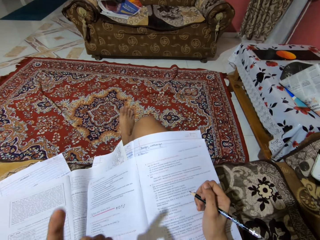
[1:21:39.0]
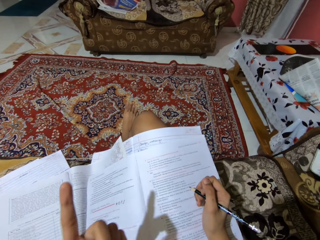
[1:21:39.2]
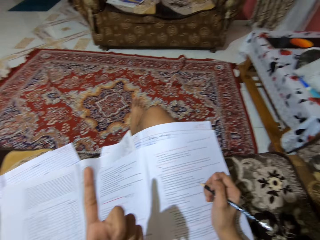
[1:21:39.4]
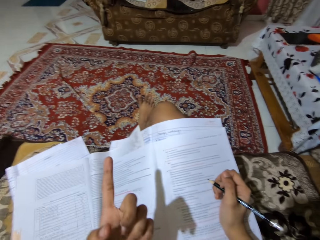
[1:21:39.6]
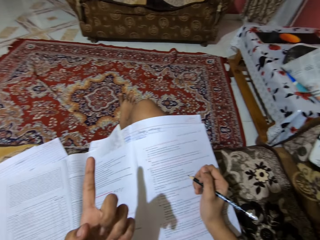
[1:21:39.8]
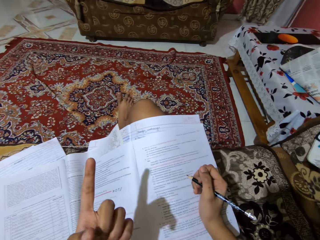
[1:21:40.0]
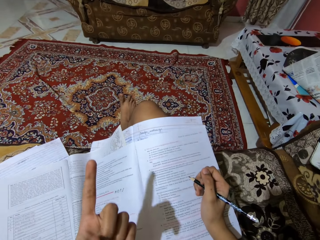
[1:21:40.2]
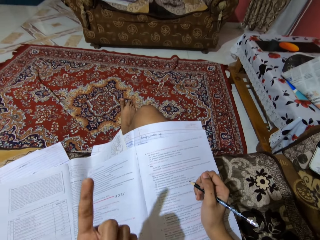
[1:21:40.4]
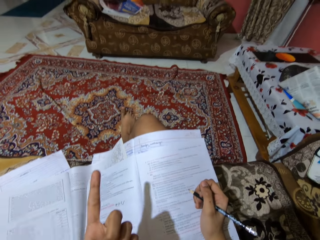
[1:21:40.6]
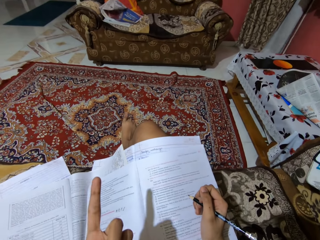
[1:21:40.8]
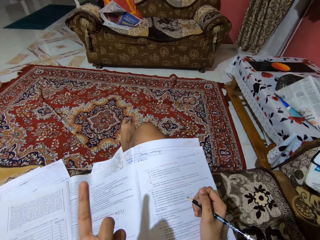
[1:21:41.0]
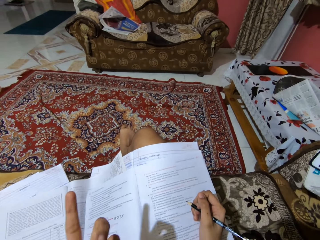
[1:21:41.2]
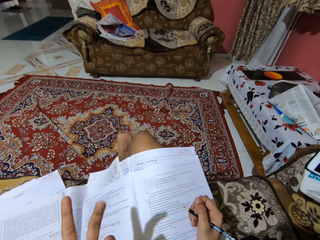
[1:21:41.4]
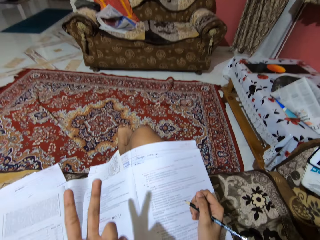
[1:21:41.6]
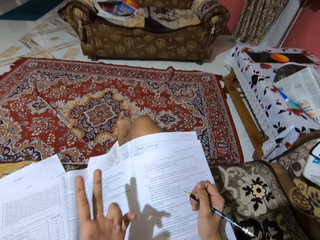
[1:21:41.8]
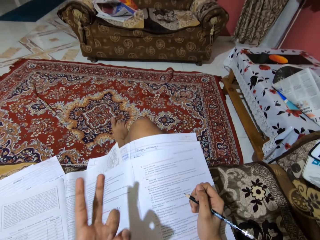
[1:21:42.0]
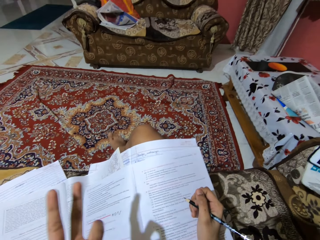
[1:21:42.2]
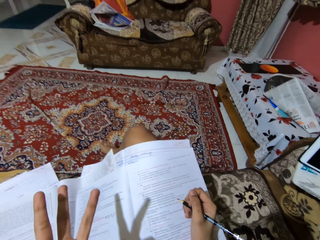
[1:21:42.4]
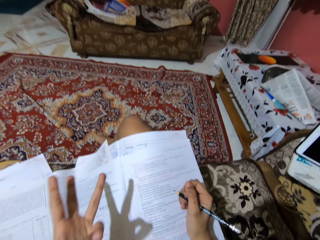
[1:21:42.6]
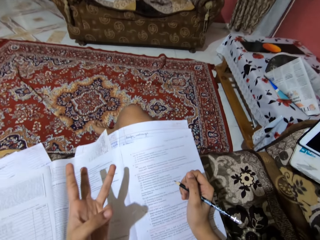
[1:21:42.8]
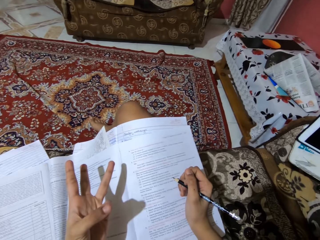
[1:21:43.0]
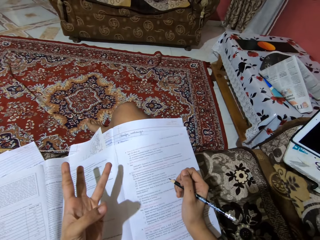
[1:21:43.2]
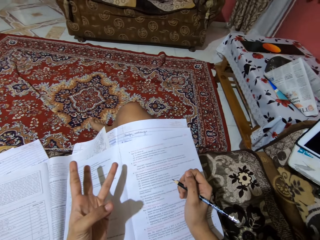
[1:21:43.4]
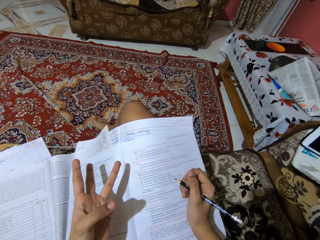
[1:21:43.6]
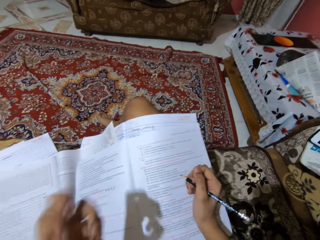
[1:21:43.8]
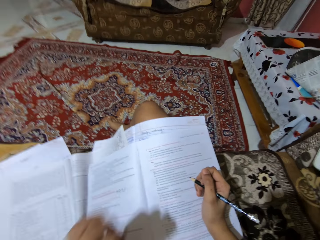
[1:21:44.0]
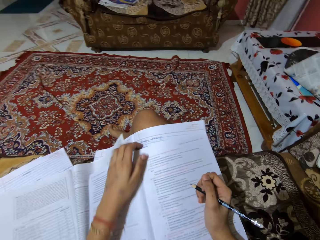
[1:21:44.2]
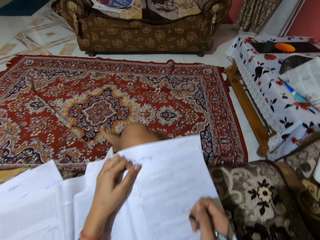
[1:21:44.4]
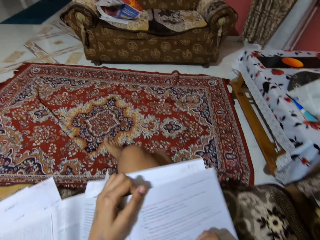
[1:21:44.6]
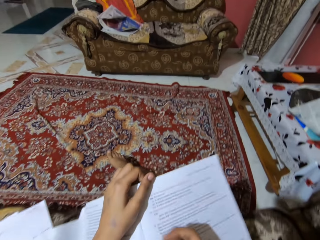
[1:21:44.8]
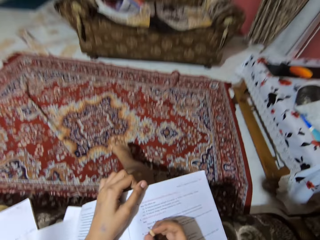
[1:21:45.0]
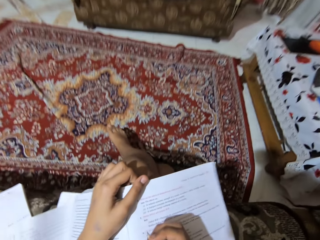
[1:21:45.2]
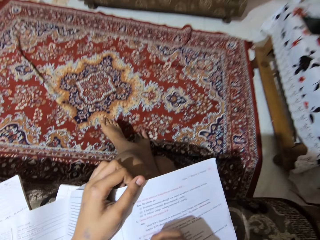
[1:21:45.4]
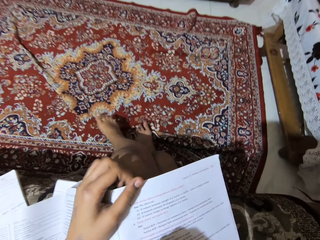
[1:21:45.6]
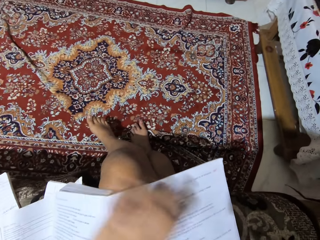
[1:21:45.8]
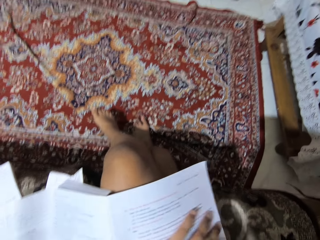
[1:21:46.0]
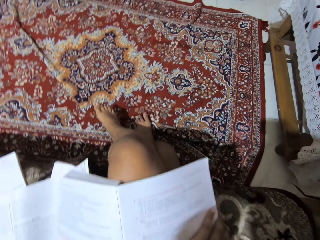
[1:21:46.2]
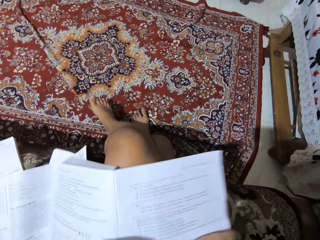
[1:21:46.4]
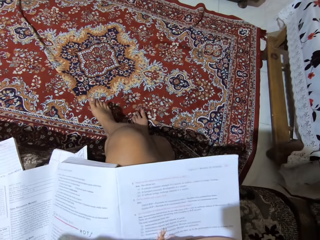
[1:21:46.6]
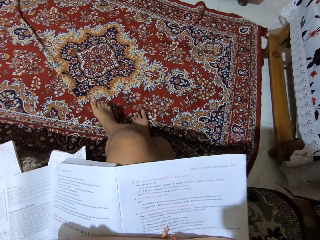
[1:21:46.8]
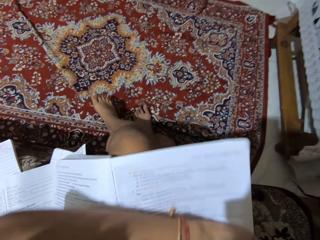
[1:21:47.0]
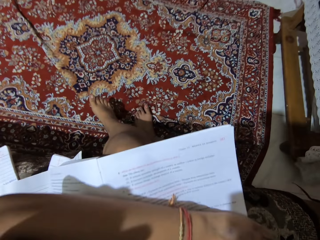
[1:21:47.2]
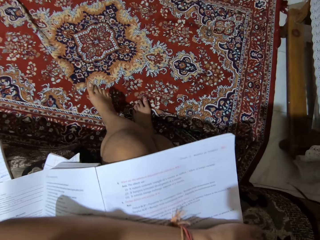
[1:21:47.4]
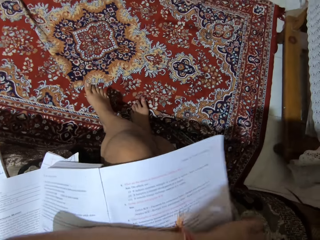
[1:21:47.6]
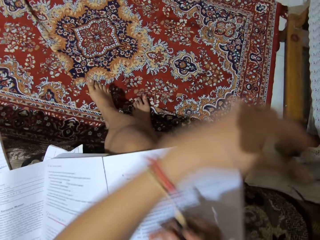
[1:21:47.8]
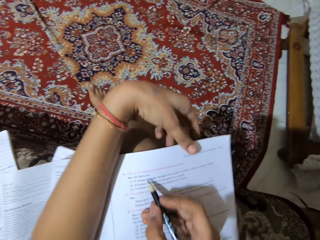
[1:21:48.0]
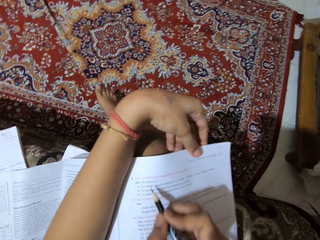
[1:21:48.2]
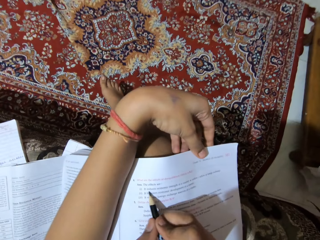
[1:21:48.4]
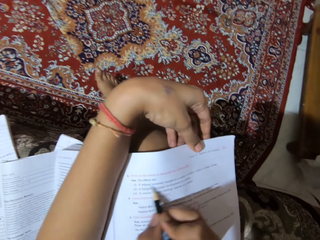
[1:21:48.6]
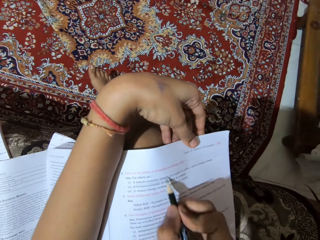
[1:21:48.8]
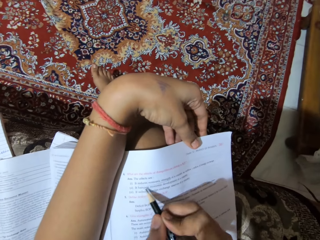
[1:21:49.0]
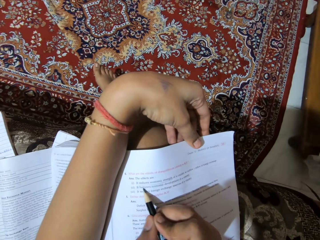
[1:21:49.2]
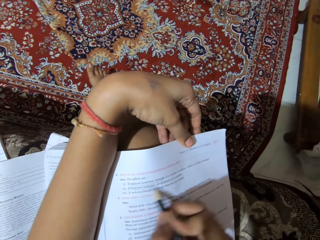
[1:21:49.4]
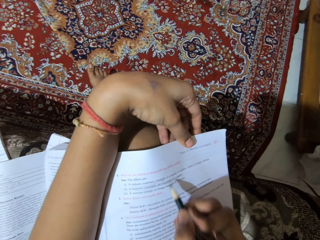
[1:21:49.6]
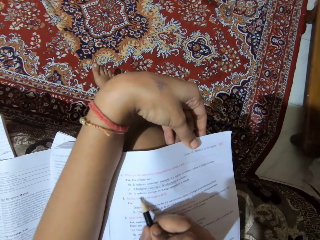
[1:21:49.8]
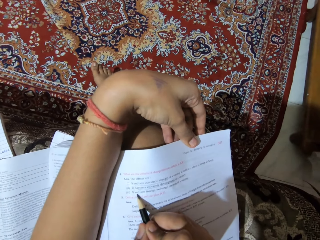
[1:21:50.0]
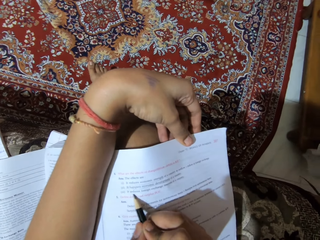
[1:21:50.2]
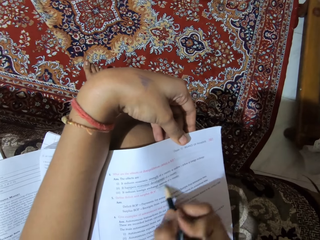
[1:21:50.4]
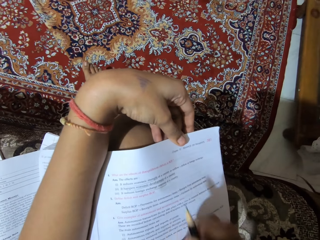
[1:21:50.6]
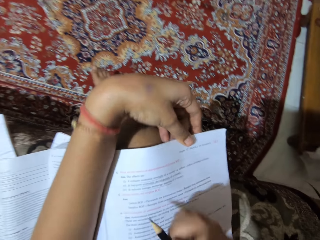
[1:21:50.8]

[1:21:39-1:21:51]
The camera wearer reads out a textbook on her lap. She writes on the textbook with a pencil.

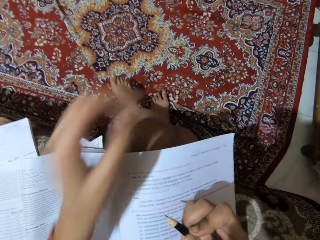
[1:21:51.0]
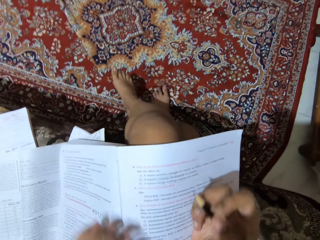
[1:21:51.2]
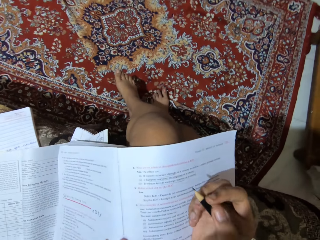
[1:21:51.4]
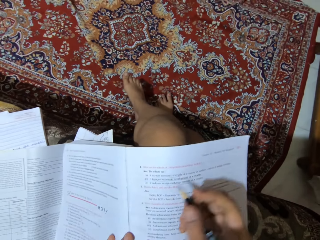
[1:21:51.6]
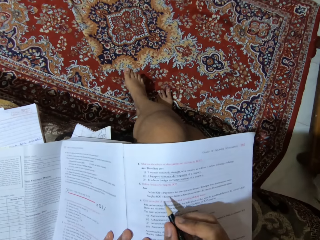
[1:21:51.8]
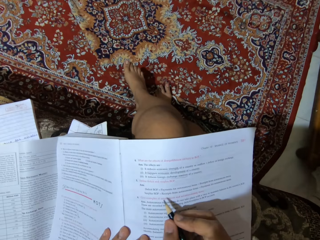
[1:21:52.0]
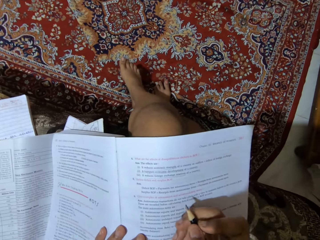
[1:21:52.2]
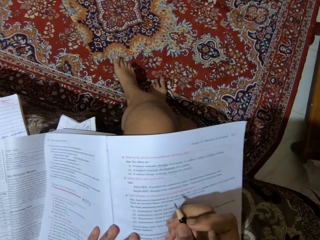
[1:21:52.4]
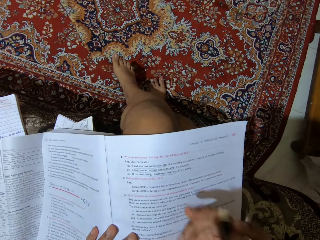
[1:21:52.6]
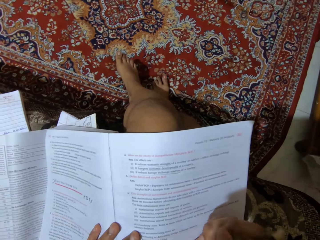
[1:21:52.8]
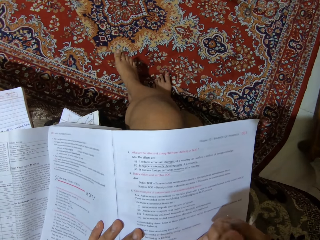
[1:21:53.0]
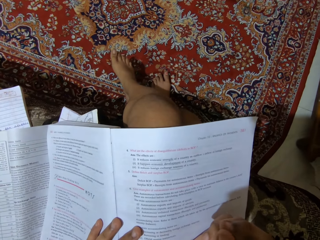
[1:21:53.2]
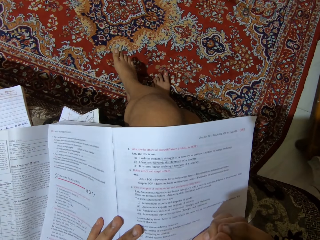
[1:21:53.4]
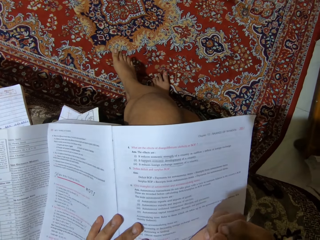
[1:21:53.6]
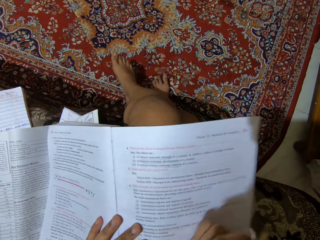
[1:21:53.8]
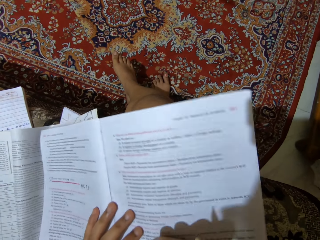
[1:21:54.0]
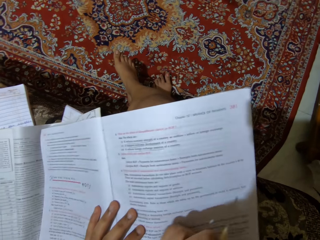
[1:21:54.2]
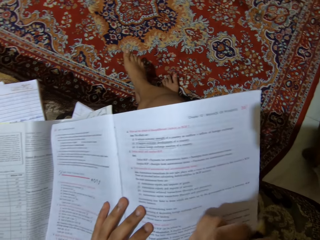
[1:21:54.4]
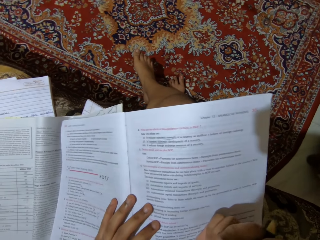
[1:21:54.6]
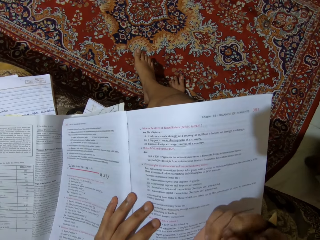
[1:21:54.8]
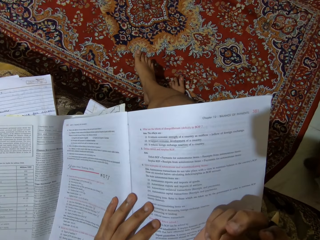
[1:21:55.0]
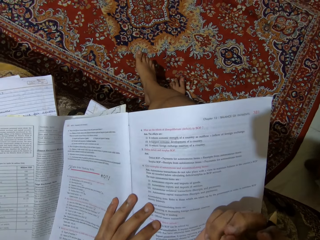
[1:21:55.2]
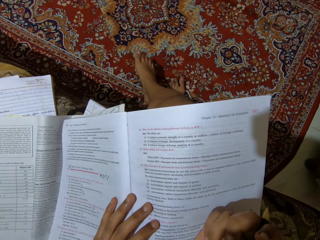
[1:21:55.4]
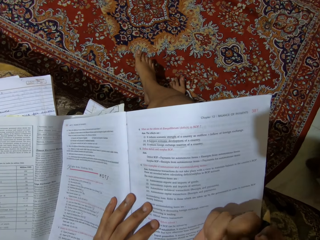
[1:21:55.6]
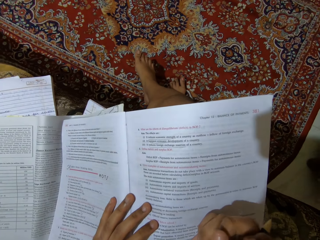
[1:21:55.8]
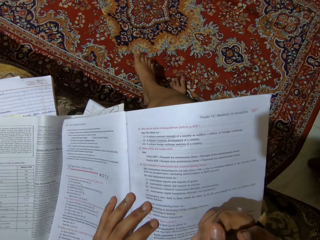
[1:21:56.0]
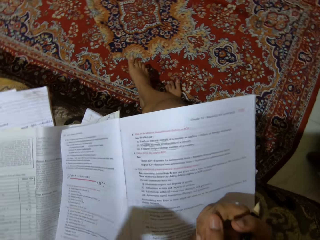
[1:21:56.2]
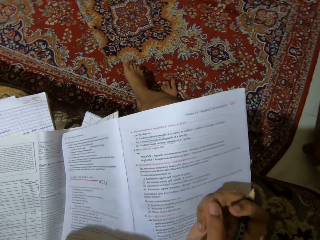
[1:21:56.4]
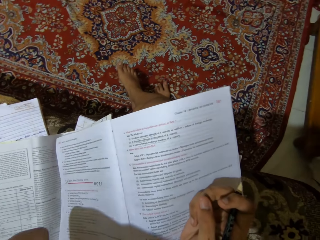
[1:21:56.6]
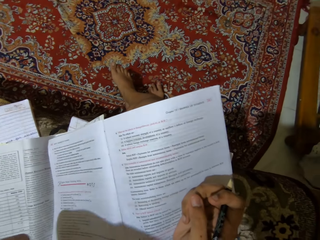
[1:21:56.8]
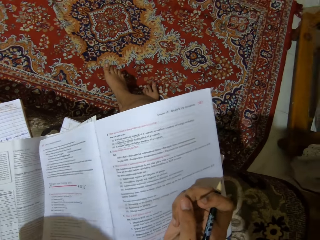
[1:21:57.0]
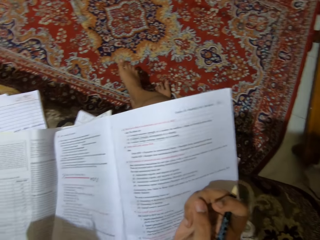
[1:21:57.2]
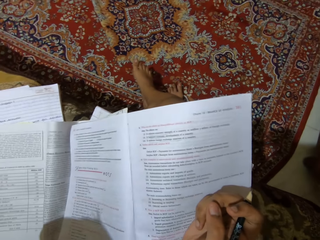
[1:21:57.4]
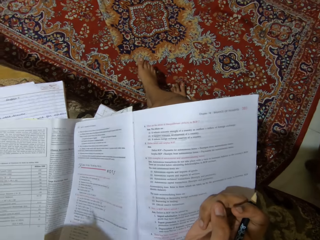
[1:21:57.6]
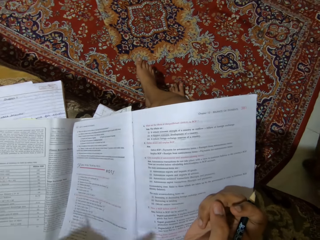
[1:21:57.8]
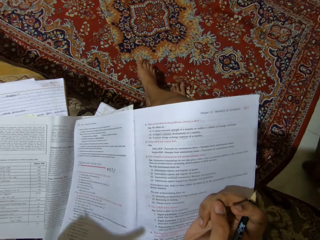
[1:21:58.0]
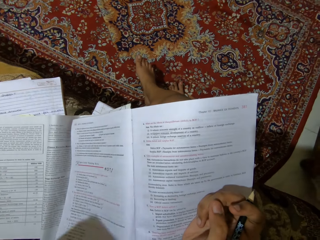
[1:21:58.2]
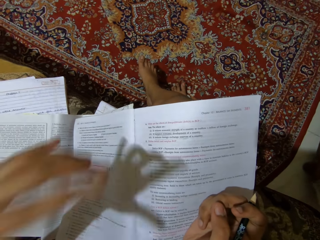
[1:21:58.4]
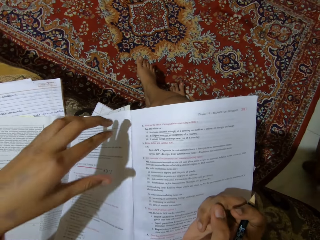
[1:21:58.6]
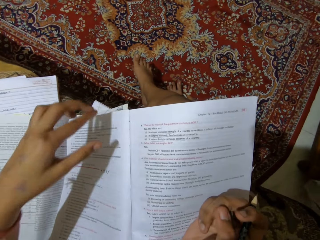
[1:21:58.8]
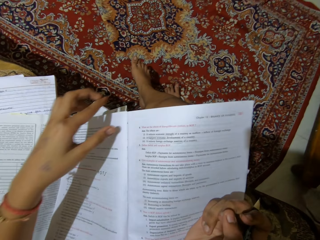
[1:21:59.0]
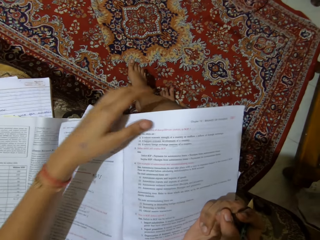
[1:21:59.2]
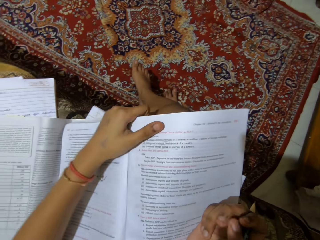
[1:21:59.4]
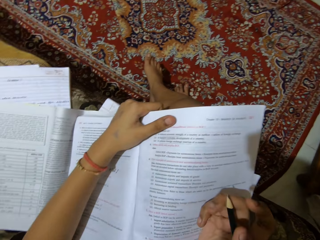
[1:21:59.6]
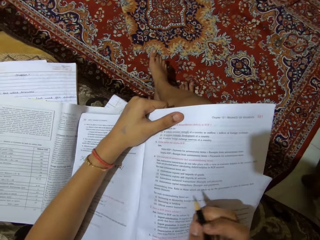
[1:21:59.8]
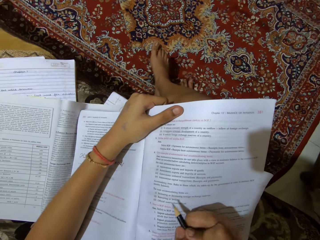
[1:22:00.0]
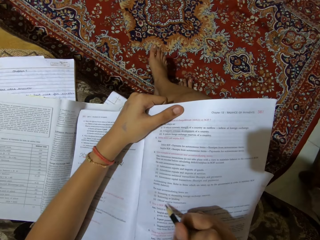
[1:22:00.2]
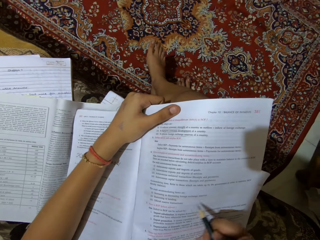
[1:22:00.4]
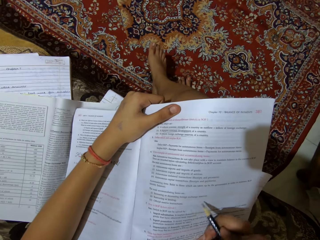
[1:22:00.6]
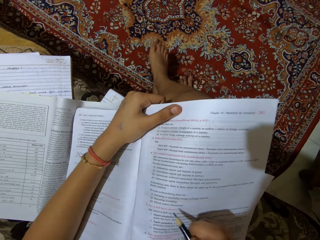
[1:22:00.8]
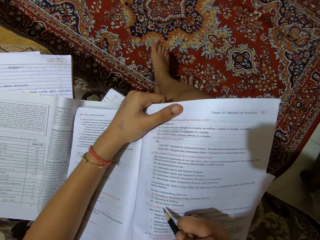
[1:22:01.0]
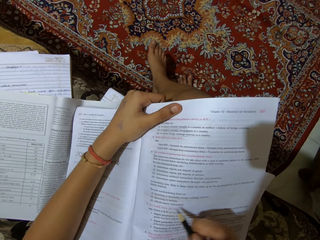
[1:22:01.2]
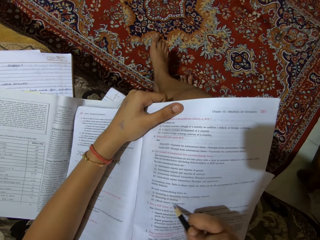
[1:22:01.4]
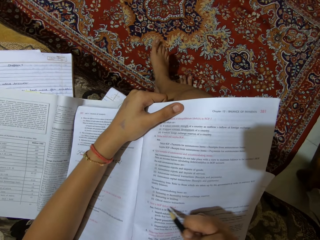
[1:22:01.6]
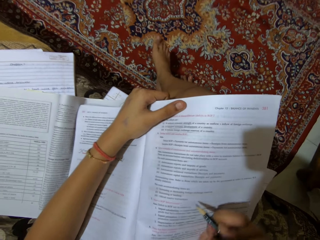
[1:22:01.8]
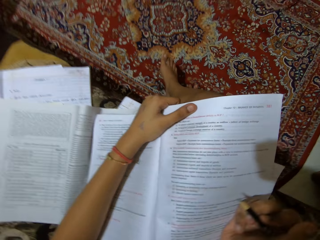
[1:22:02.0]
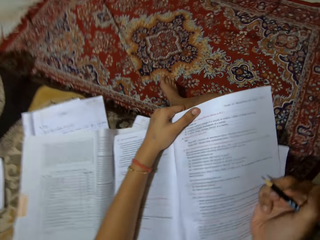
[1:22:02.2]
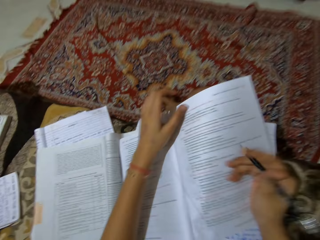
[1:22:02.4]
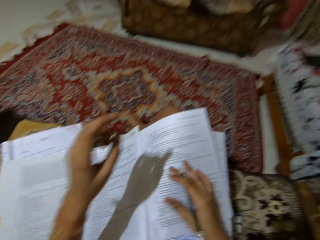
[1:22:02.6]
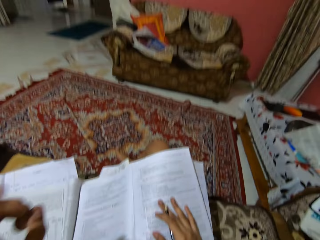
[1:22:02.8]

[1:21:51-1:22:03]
The camera wearer looks at the book.
